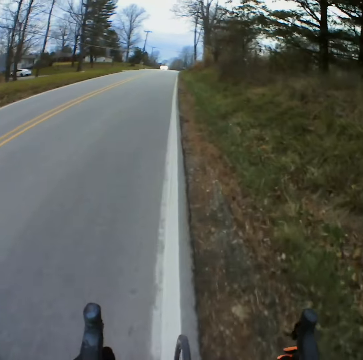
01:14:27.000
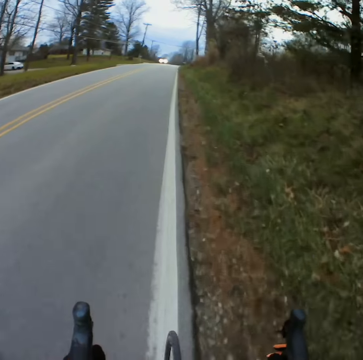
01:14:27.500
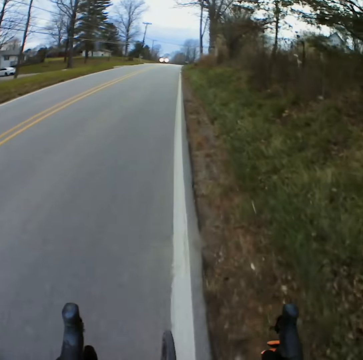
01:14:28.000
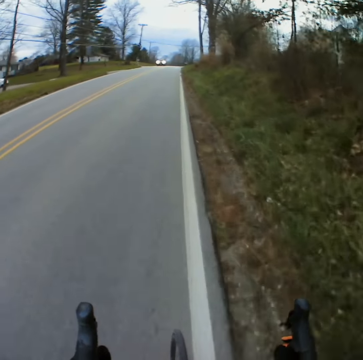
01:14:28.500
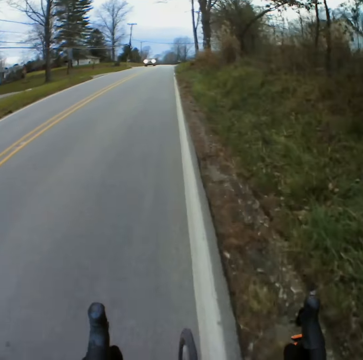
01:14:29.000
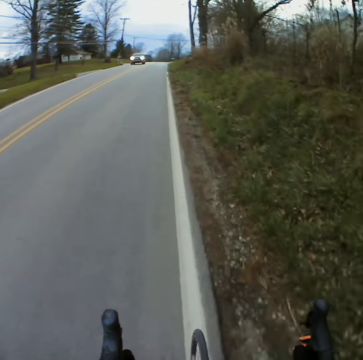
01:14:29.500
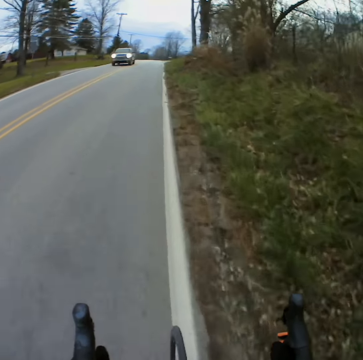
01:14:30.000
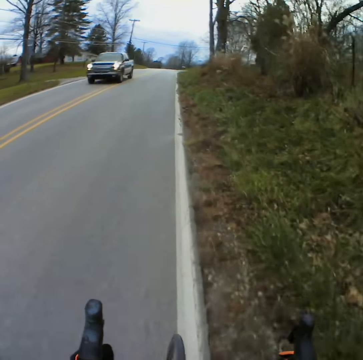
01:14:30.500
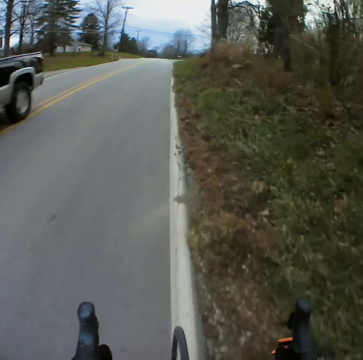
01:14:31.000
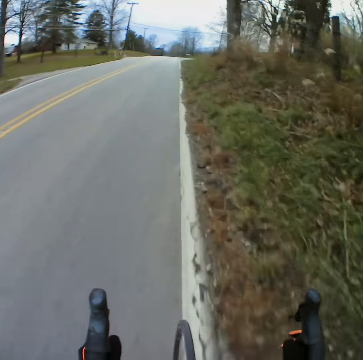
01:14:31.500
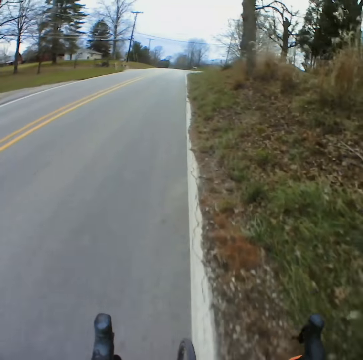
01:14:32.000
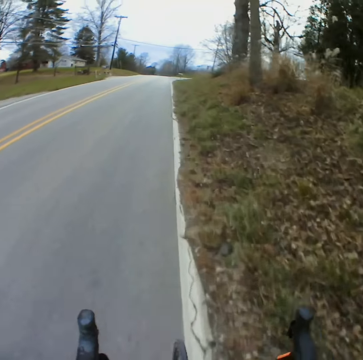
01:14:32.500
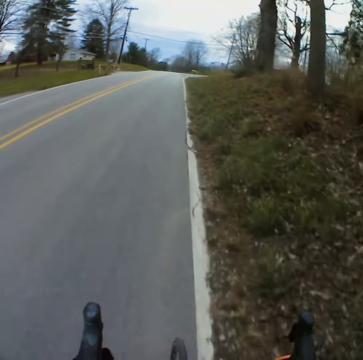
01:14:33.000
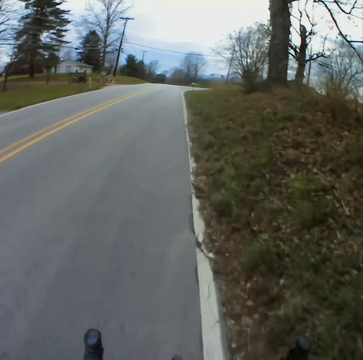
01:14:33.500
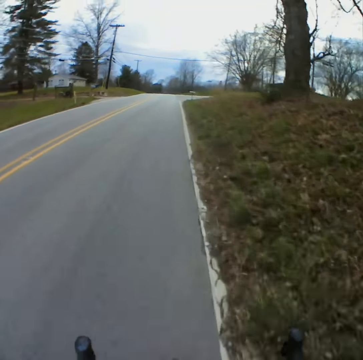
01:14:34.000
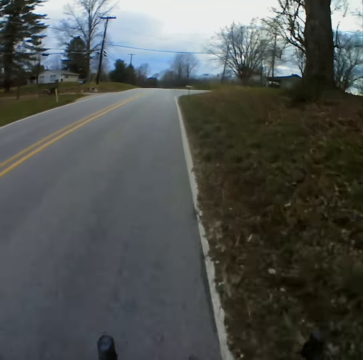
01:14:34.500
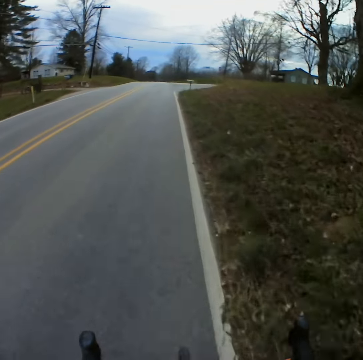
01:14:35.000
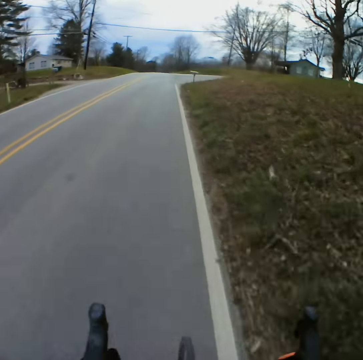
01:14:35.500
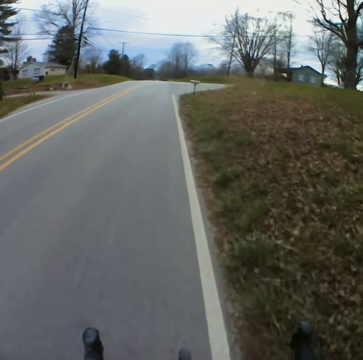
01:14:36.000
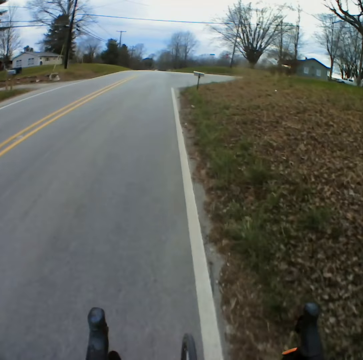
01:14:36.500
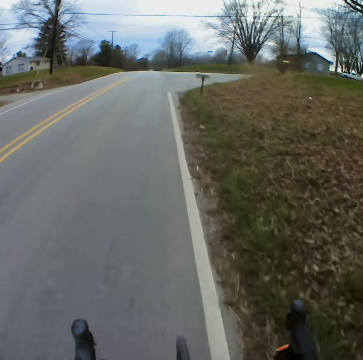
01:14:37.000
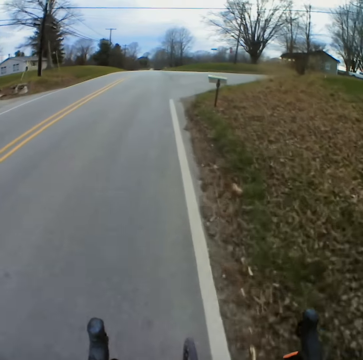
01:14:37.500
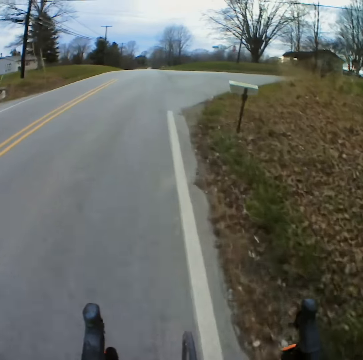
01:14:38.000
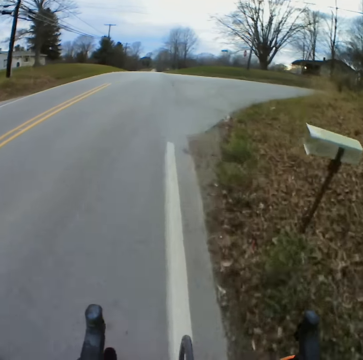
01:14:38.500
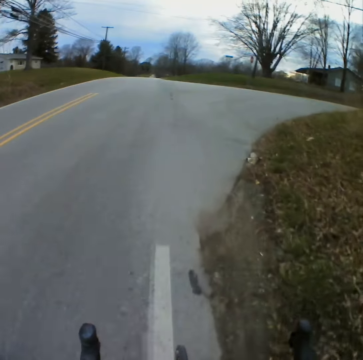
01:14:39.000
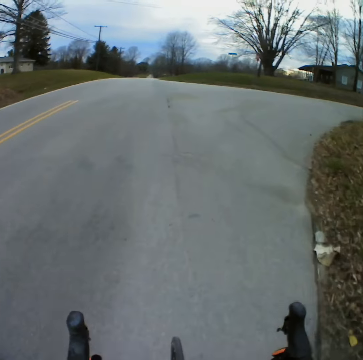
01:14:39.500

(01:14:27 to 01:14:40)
The camera wearer rides the bicycle.

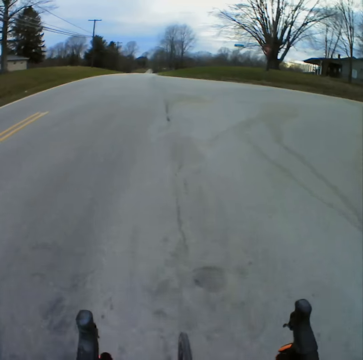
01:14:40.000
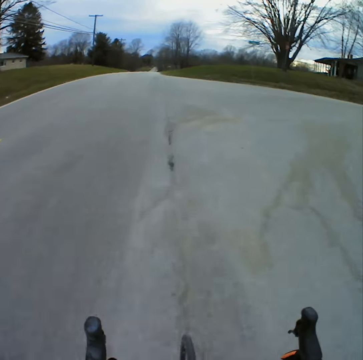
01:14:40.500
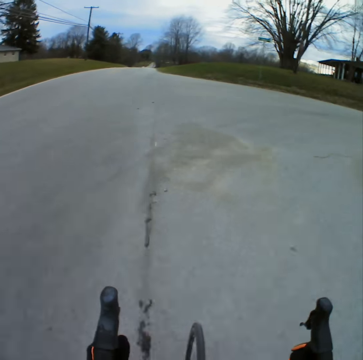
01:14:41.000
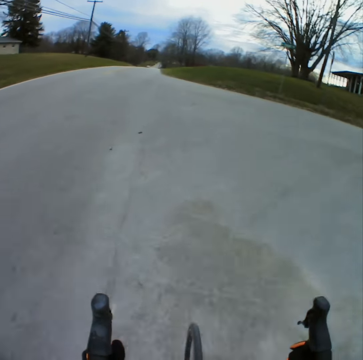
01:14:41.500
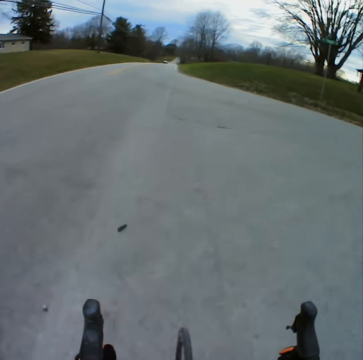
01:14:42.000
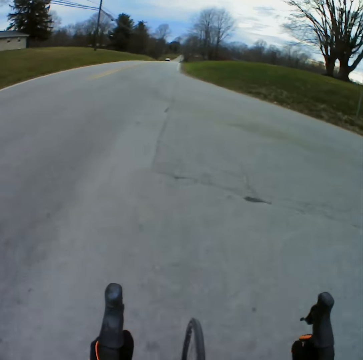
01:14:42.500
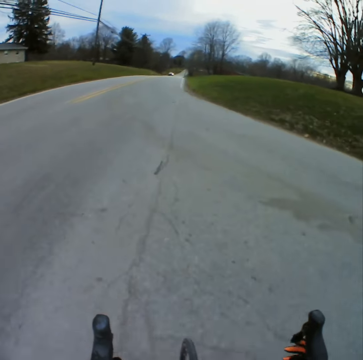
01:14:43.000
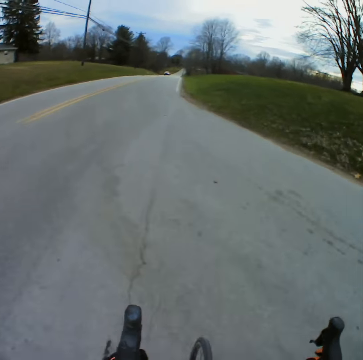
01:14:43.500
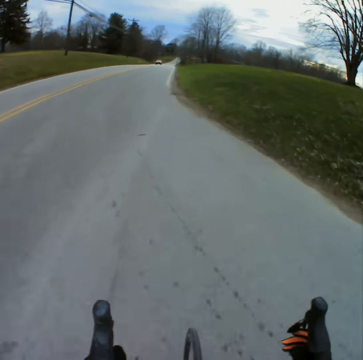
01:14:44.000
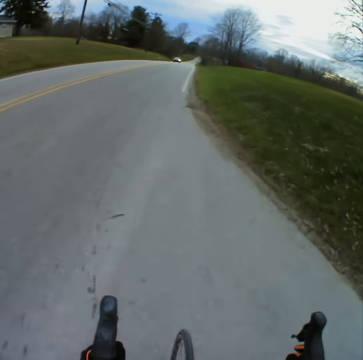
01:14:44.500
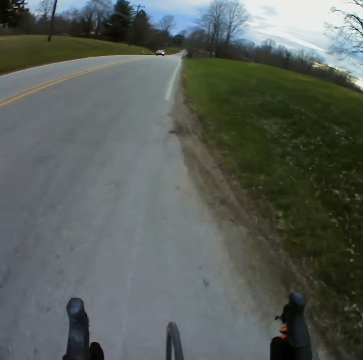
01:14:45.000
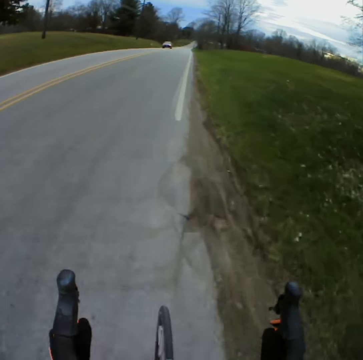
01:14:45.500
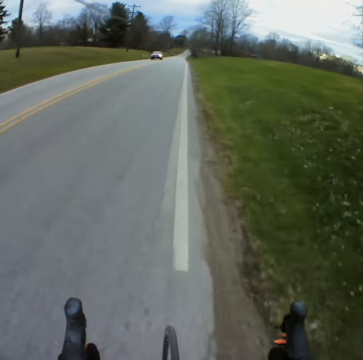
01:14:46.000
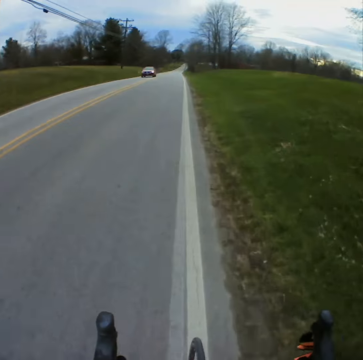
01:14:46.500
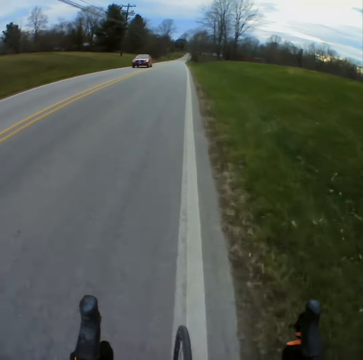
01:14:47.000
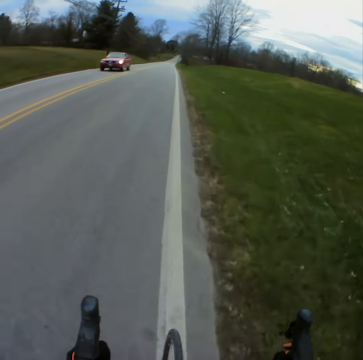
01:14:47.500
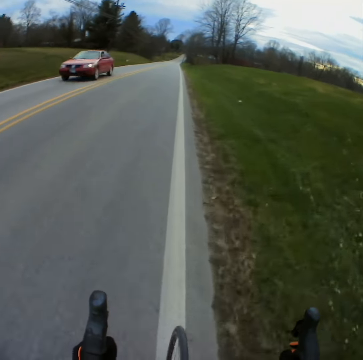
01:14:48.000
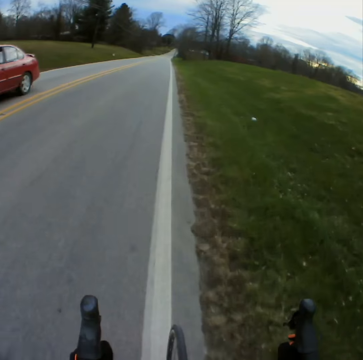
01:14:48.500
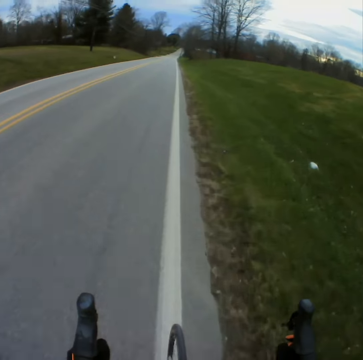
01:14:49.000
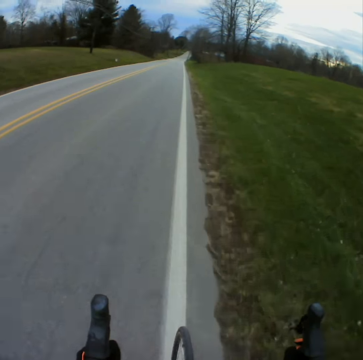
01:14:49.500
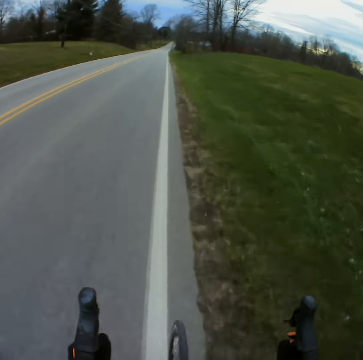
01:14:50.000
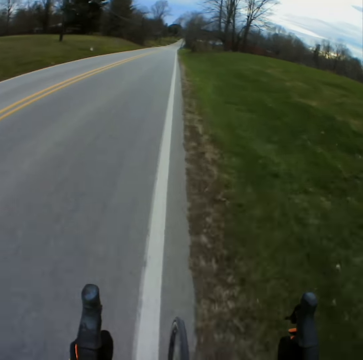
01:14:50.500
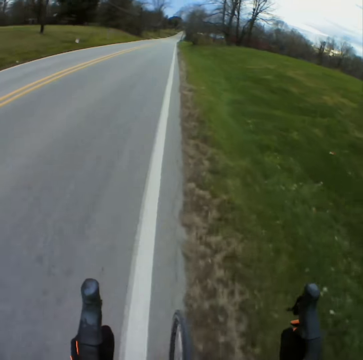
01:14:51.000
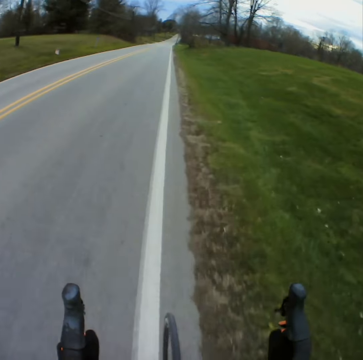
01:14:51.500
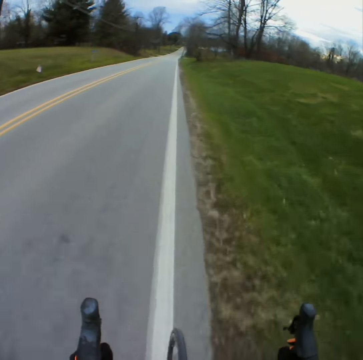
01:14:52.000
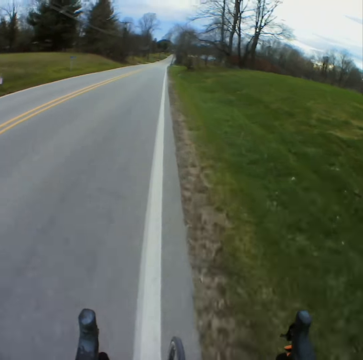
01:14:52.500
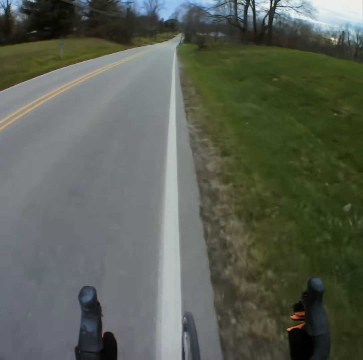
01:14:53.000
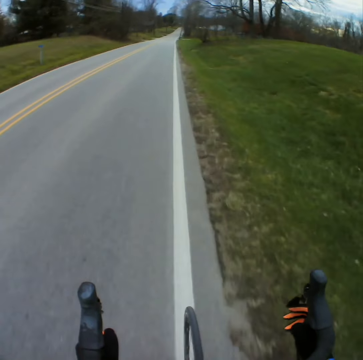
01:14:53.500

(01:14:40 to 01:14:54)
The camera wearer adjusts the bicycle speed on the right handle. They approach the car in front. They overtake the car.

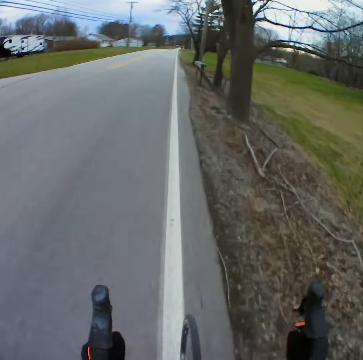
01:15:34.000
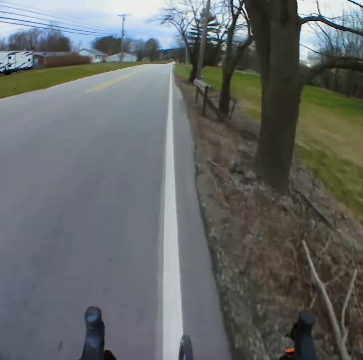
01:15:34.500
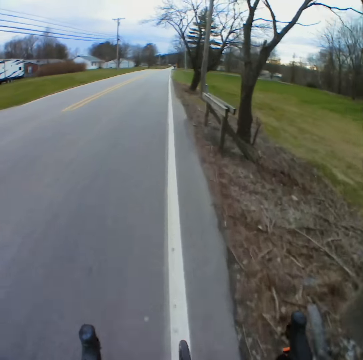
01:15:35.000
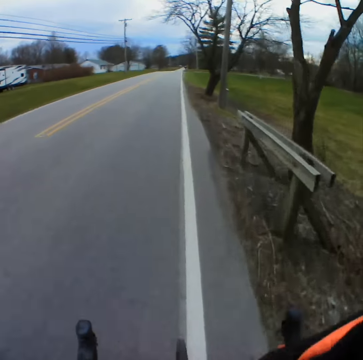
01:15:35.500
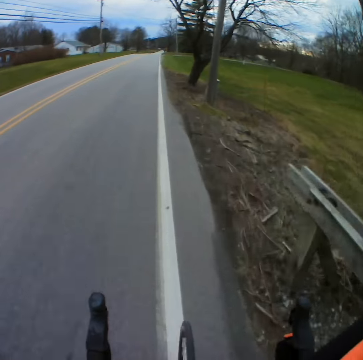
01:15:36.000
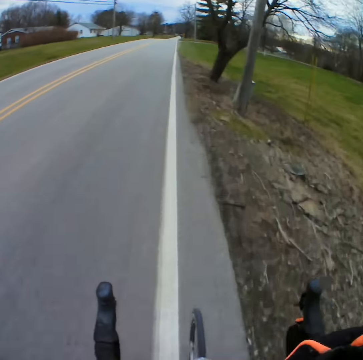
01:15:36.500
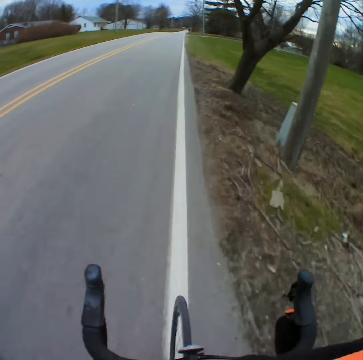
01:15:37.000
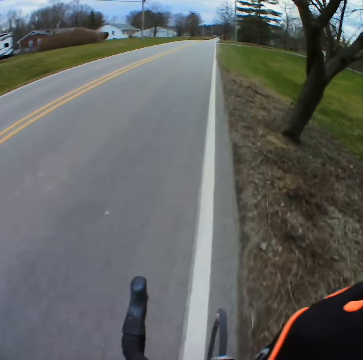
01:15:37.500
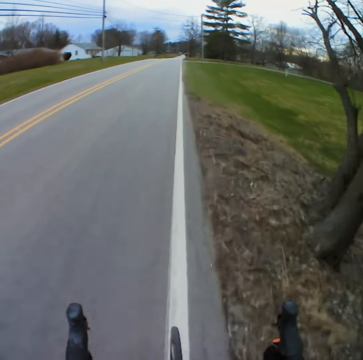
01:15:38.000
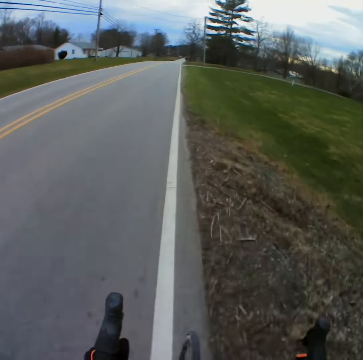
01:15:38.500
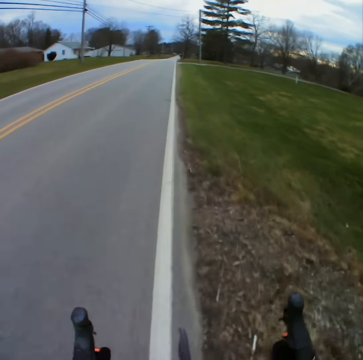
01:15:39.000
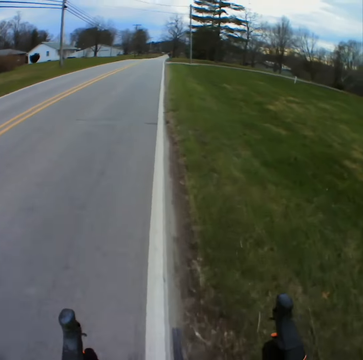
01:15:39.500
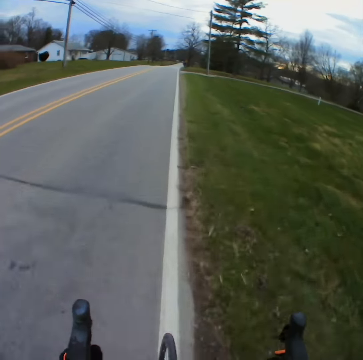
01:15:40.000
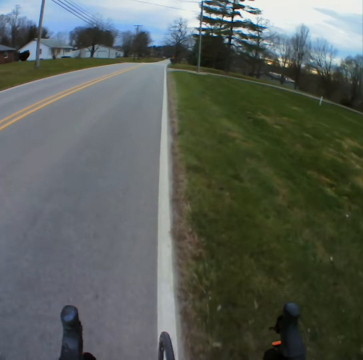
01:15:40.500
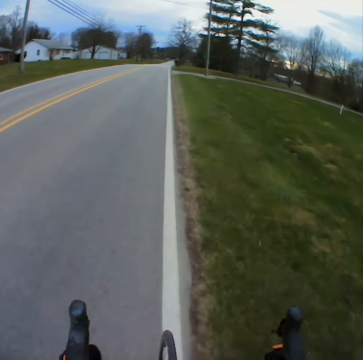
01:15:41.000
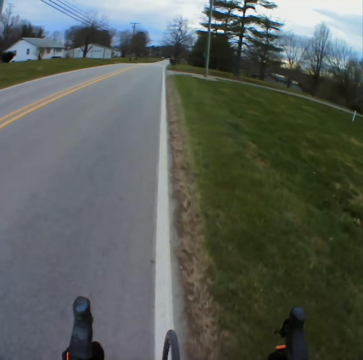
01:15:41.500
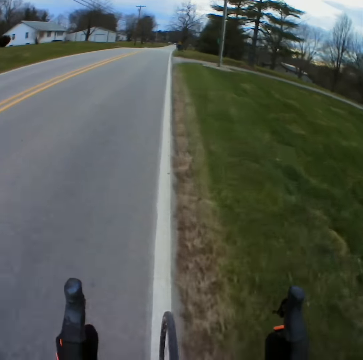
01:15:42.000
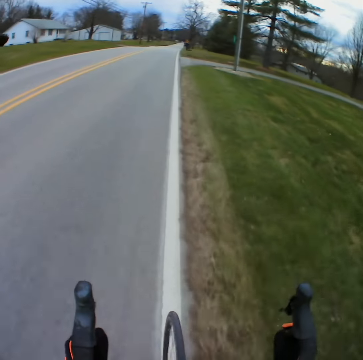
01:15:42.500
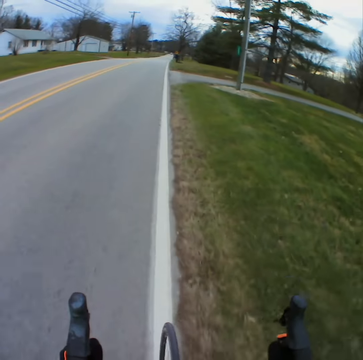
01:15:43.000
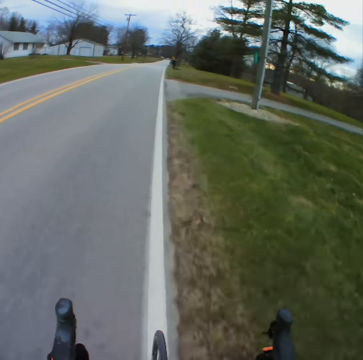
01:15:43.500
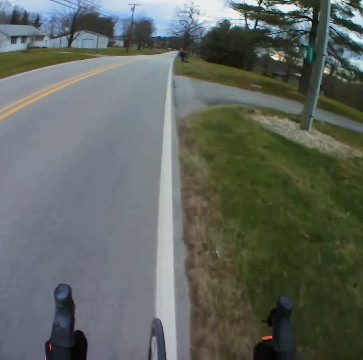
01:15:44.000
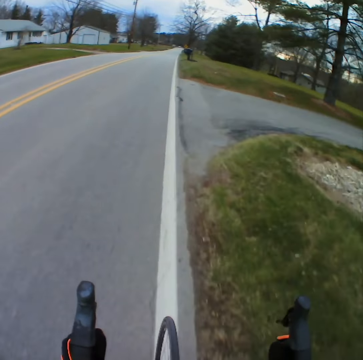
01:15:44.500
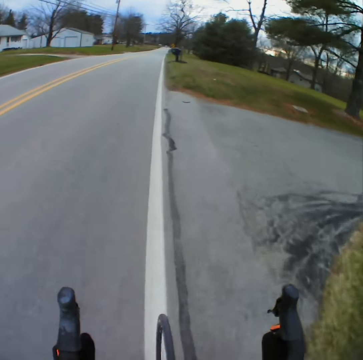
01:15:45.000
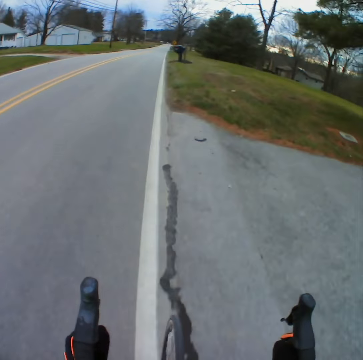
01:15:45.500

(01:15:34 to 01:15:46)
The camera wearer moves the hand to the face. They move the hand to the bicycle.
